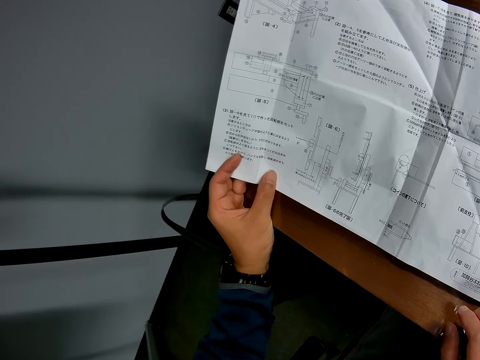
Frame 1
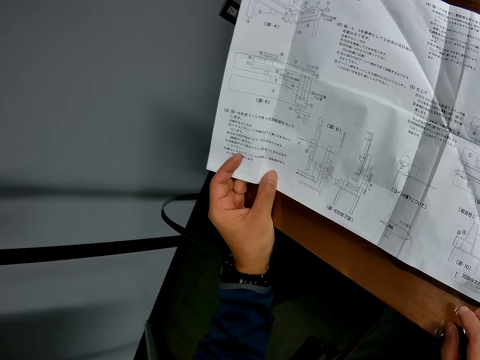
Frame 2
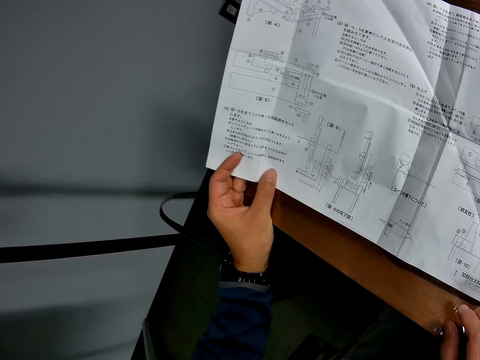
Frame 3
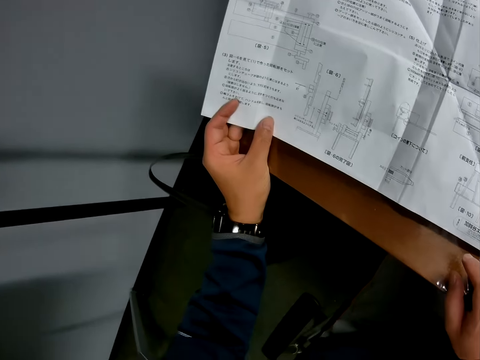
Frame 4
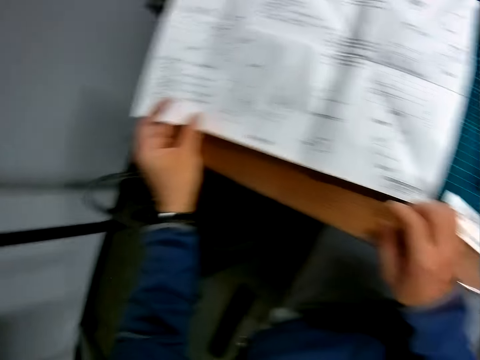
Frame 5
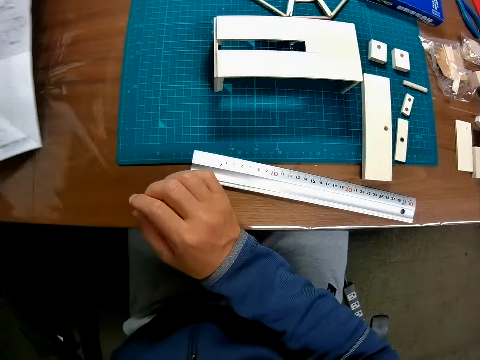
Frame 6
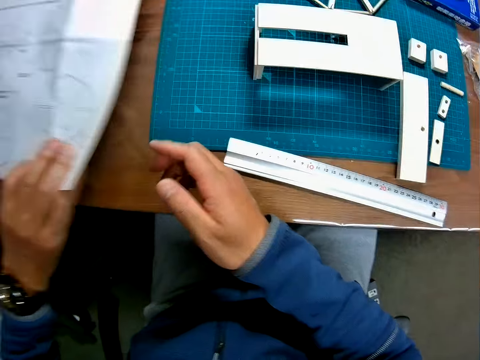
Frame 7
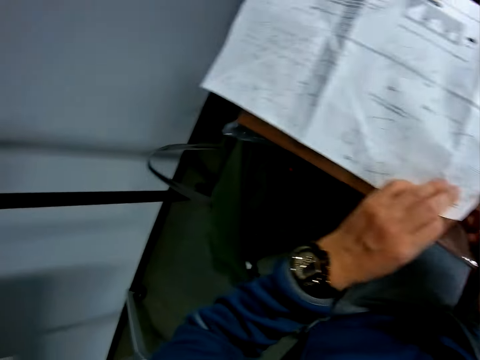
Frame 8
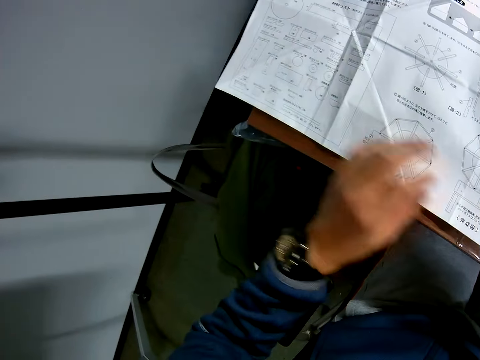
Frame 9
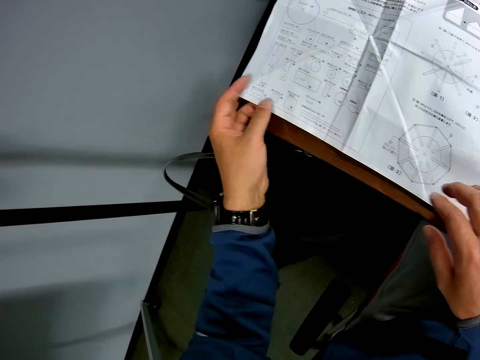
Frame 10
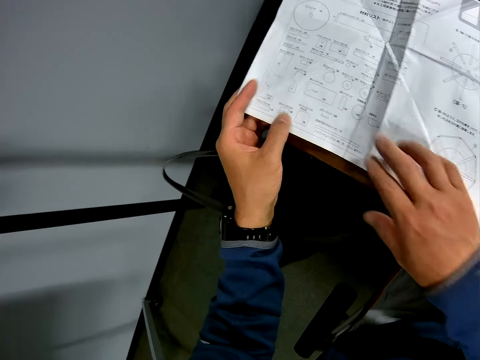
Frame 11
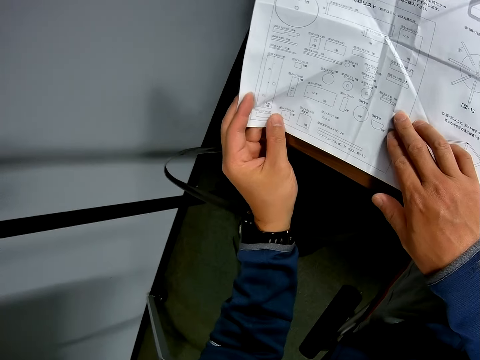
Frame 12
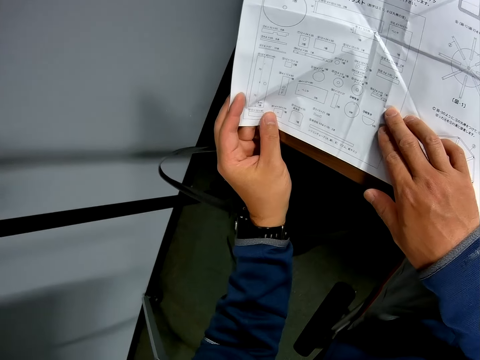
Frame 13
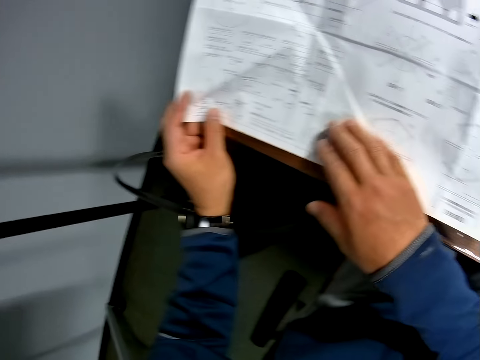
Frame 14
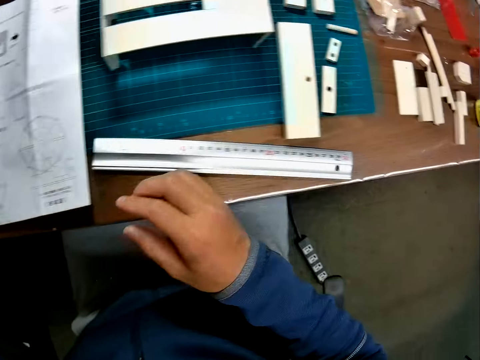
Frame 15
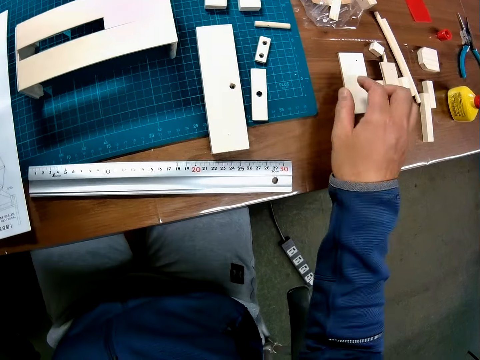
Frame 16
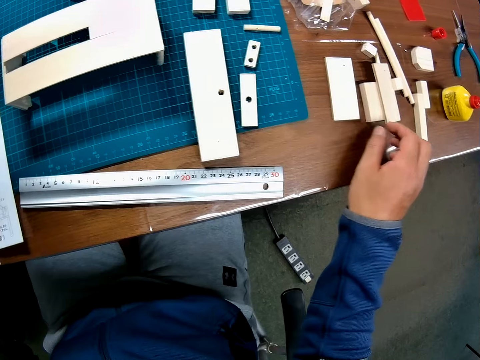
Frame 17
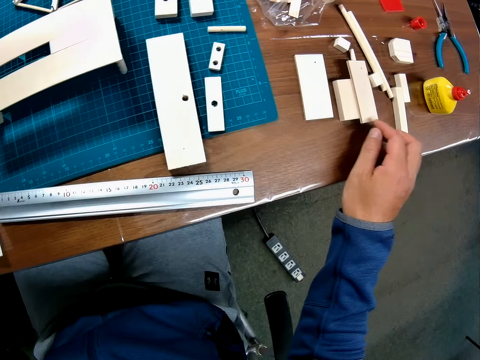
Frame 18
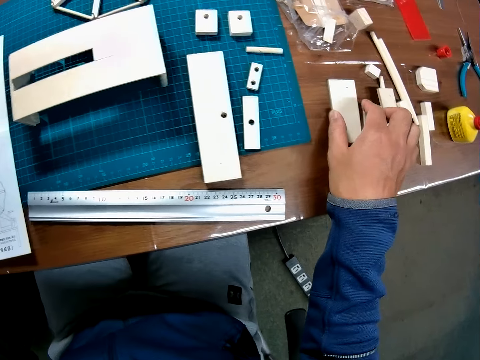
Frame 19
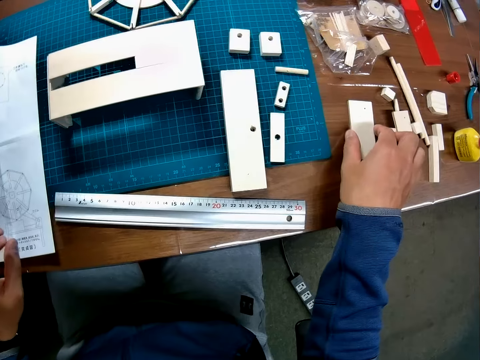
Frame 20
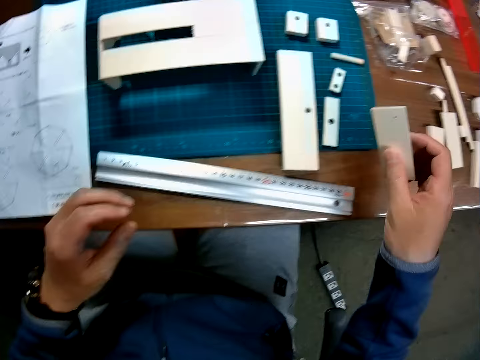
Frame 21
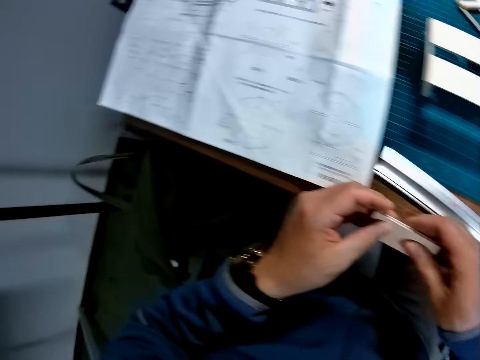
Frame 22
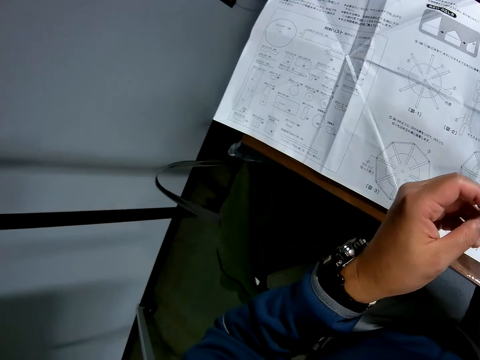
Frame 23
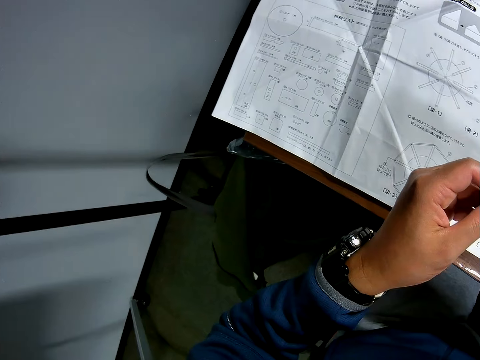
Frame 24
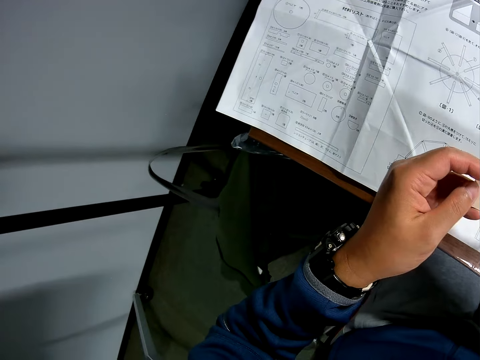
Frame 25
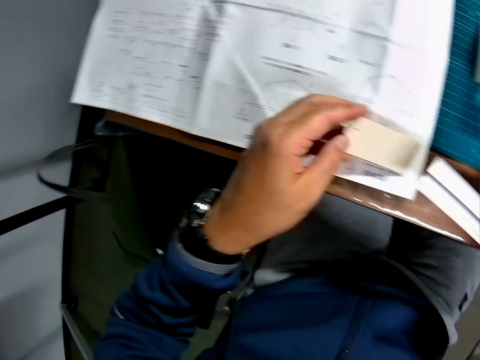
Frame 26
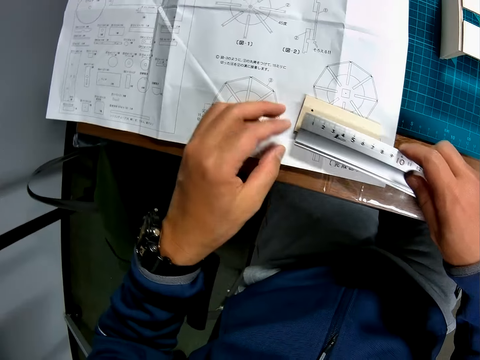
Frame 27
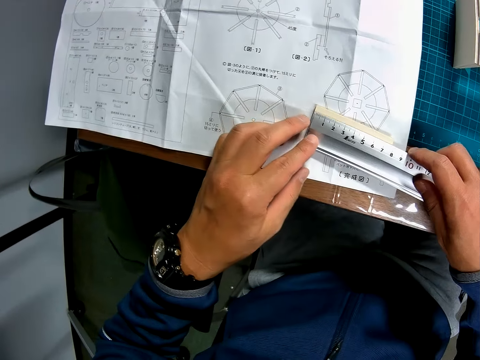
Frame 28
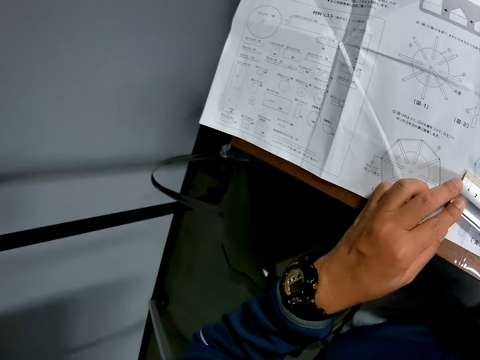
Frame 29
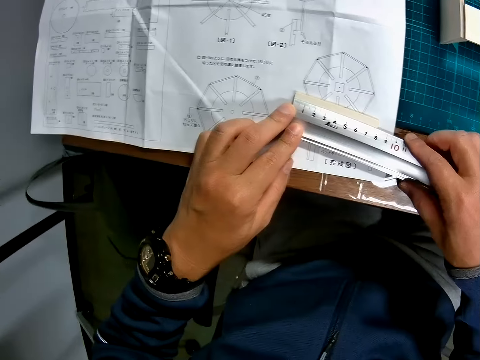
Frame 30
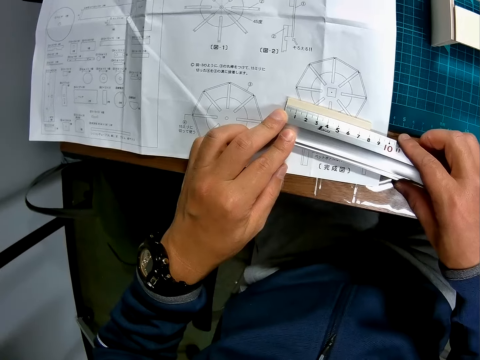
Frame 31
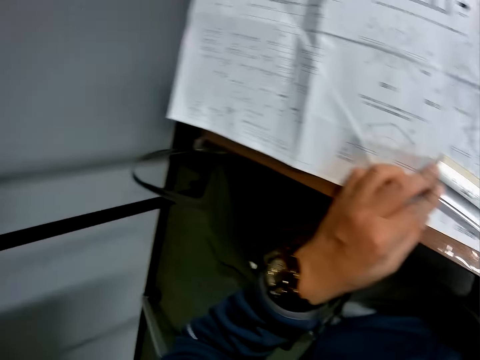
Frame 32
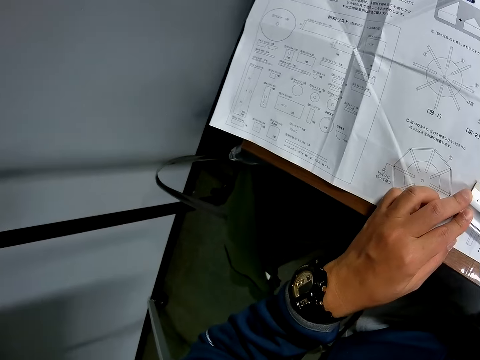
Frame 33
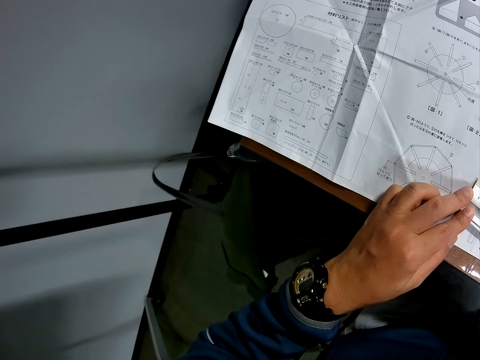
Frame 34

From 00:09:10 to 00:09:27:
The camera wearer turns over the paper on the table with his left hand. He looks at the sketch paper. He touches the leaflet with his right hand. He reads the paper. He removes his right hand from the leaflet. He touches a piece of wood on the table with his right hand. He touches another piece of wood on the table with his right hand. He picks up the piece of wood or art piece from the table with his right hand. He holds the art piece. He transfers the piece of wood to his left hand. He picks up a scale rule or ruler from the table with his right hand. He drops the piece of wood on the leaflet. He holds the ruler. He measures the piece of wood on the leaflet with the scale rule.

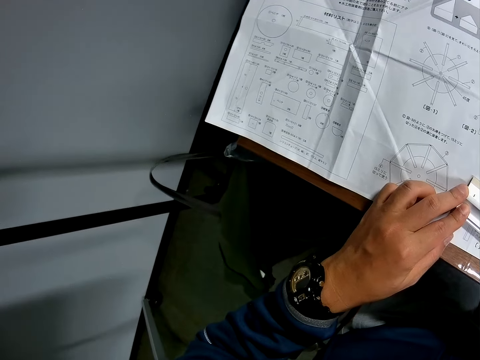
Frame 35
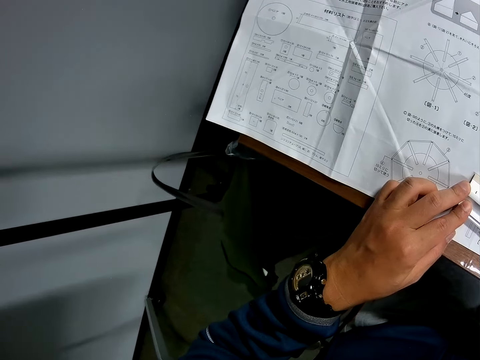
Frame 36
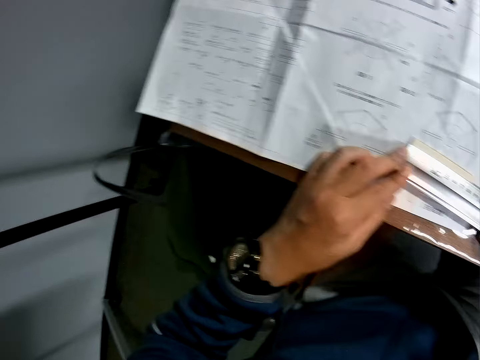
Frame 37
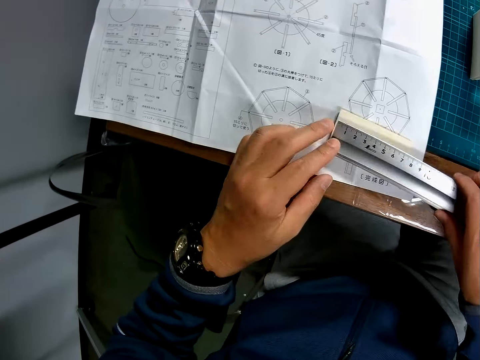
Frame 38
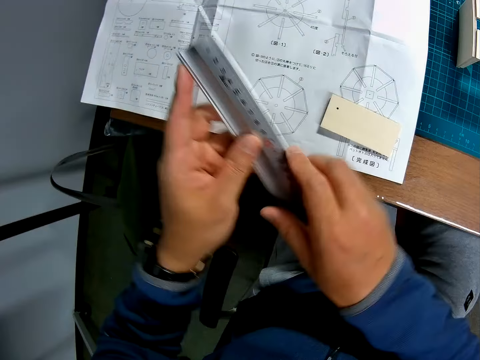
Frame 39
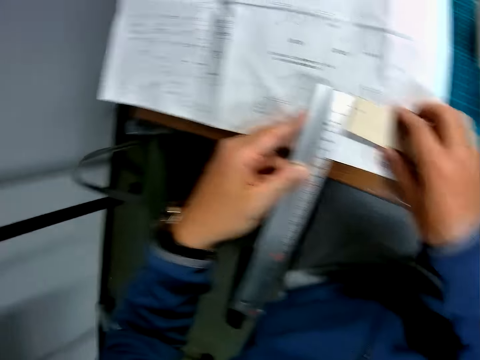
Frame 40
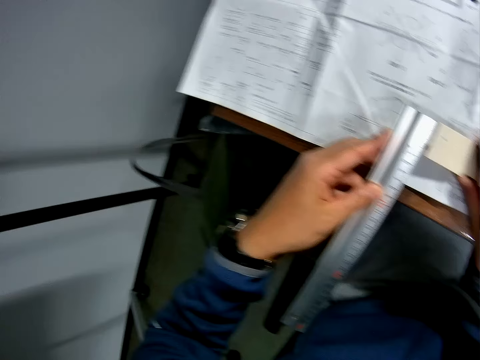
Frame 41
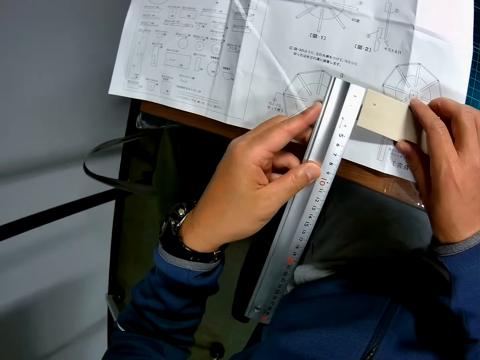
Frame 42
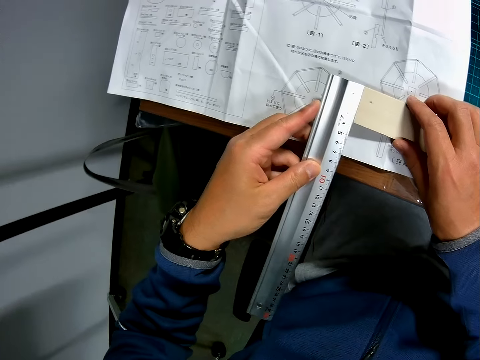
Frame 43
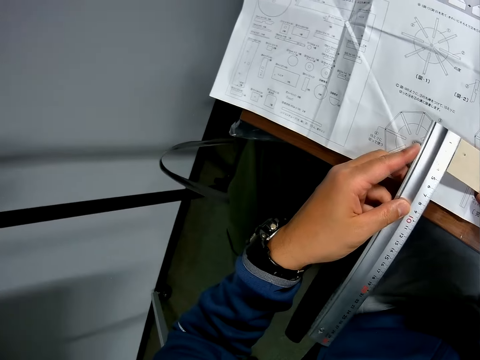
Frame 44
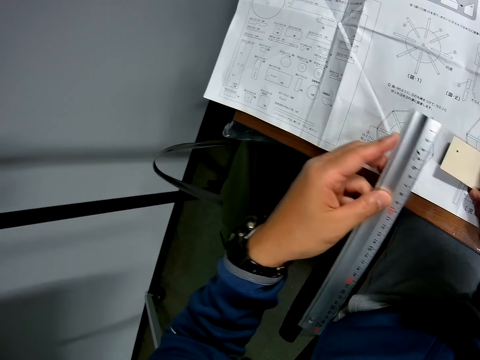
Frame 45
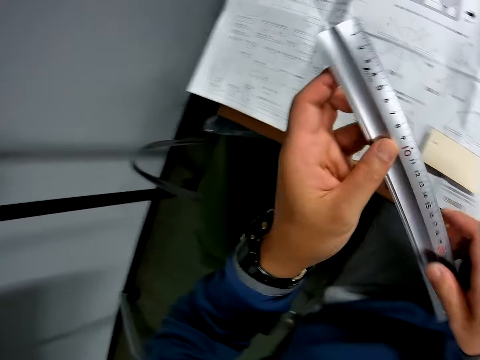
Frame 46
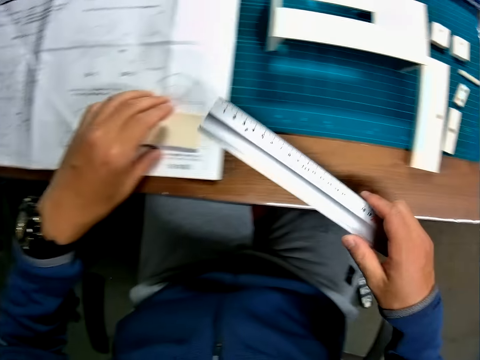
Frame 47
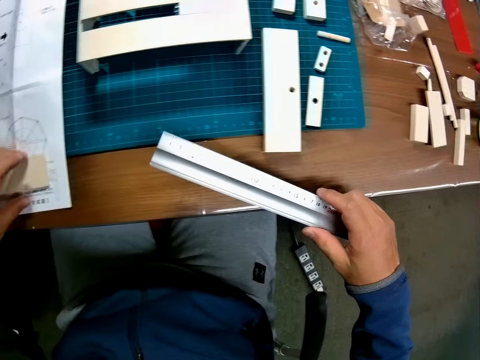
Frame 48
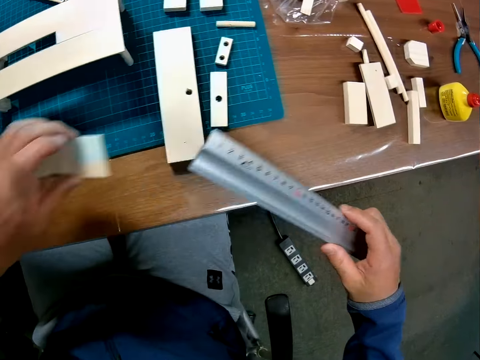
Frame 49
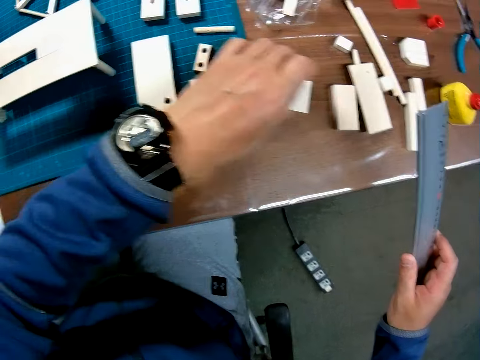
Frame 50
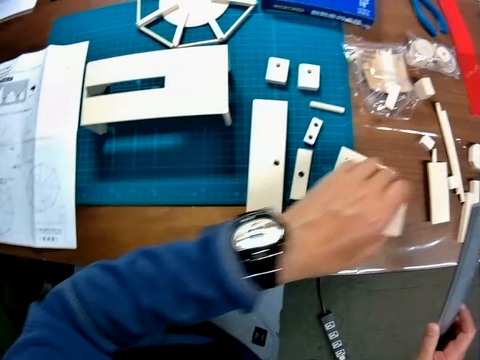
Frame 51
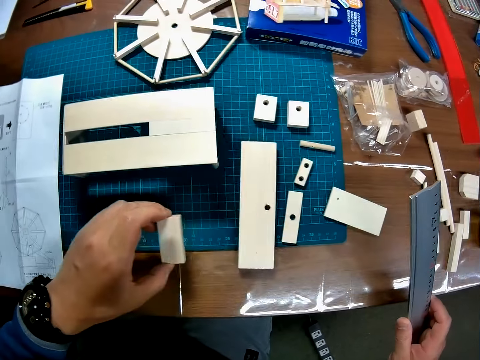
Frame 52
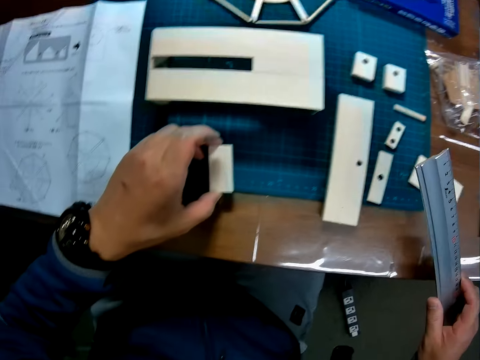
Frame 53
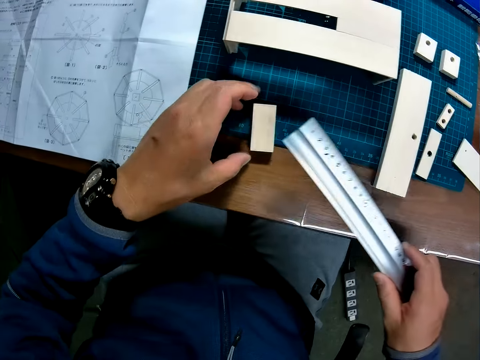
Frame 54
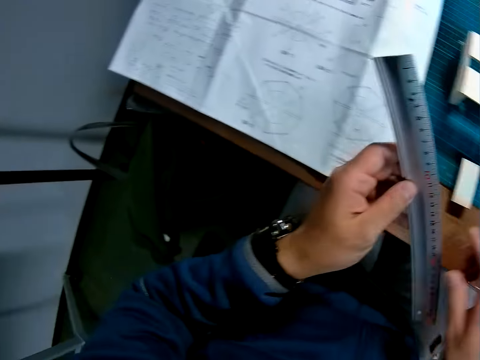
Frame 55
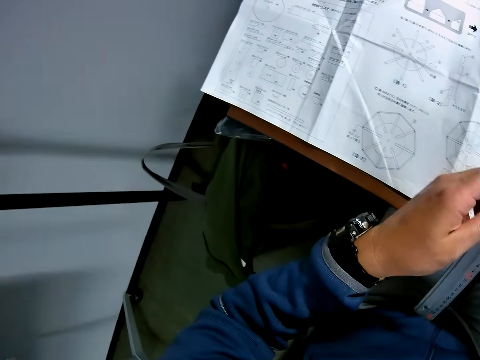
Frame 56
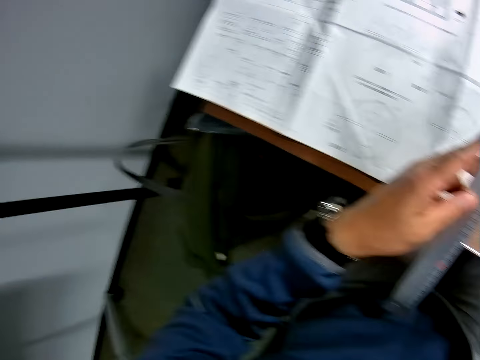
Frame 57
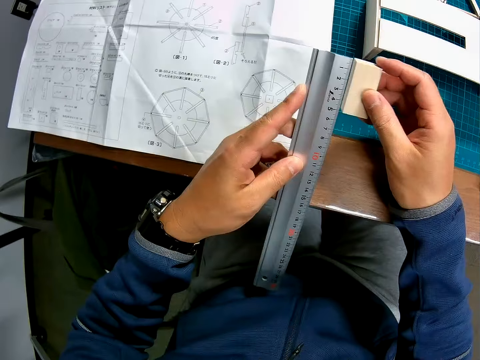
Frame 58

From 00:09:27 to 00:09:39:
The camera wearer transfers the scale rule or ruler to his left hand. He holds the ruler with the other hand. He holds the piece of wood or art piece with his right hand. He measures the piece of wood with the scale rule. He transfers the scale rule to his right hand. He holds the ruler with his hands. He picks up the piece of wood from the leaflet with his left hand. He moves the art piece. He drops the piece of wood on the table. He picks up another piece of wood from the table with his left hand. He holds the art piece. He drops the piece of wood on the table. He transfers the scale rule to his left hand. He holds the ruler with his hand. He picks up the piece of wood with his right hand.
